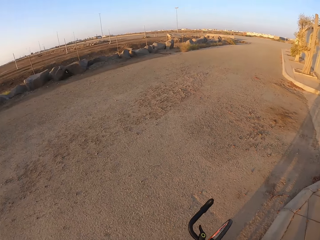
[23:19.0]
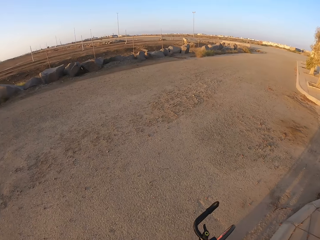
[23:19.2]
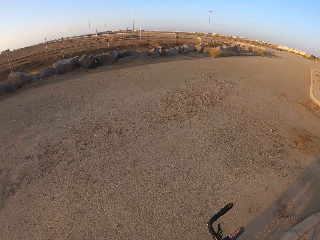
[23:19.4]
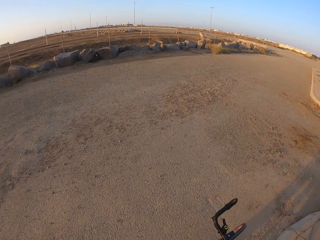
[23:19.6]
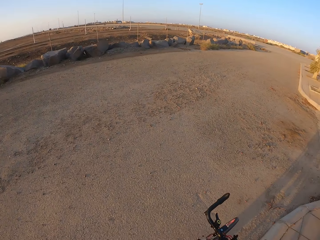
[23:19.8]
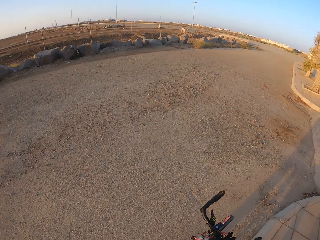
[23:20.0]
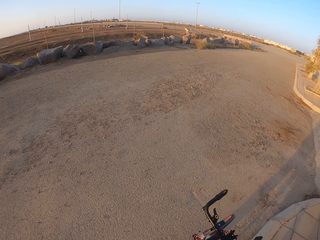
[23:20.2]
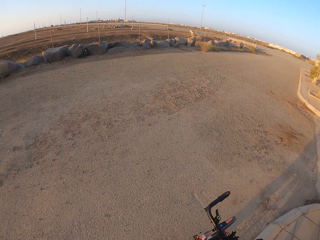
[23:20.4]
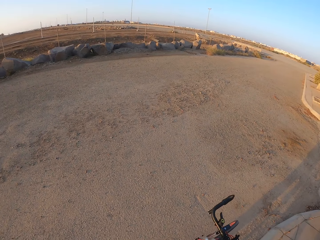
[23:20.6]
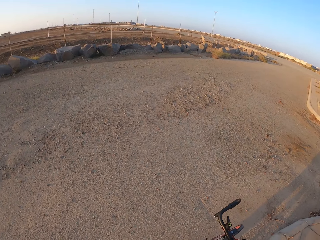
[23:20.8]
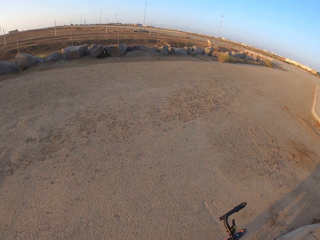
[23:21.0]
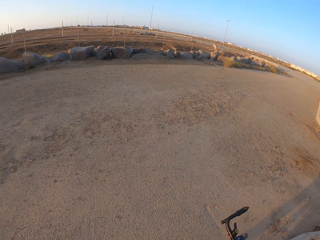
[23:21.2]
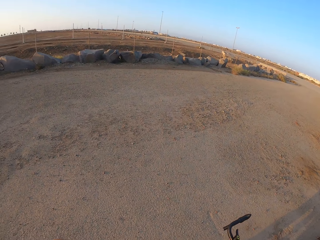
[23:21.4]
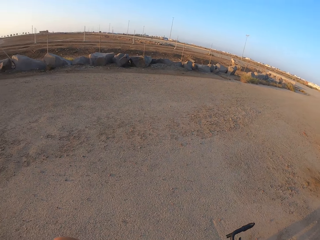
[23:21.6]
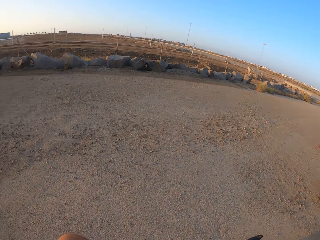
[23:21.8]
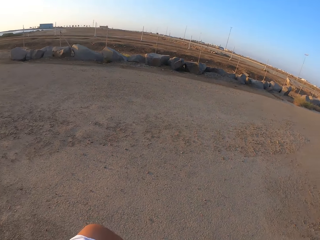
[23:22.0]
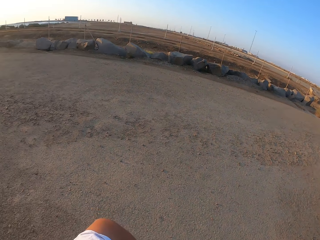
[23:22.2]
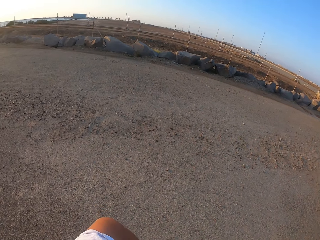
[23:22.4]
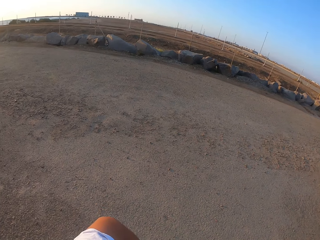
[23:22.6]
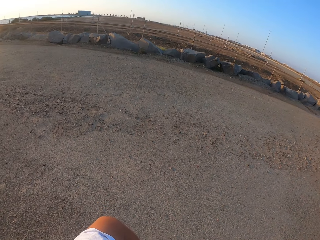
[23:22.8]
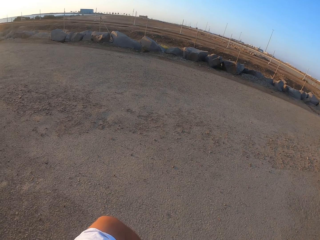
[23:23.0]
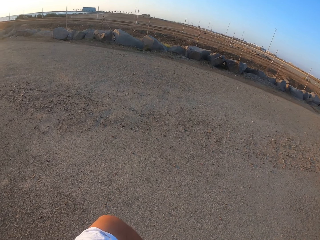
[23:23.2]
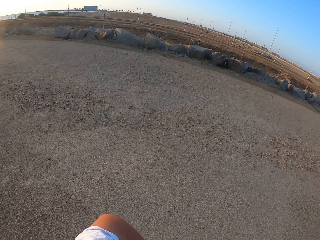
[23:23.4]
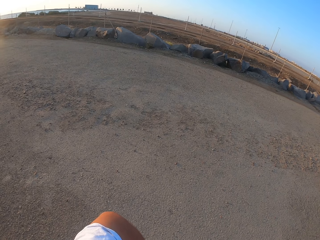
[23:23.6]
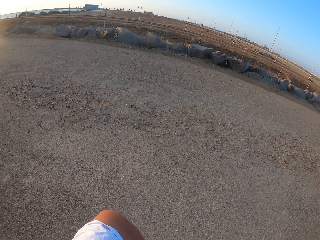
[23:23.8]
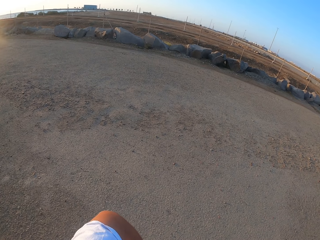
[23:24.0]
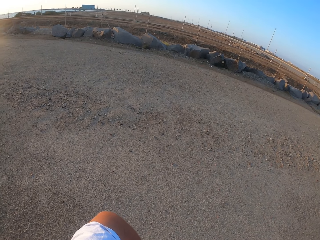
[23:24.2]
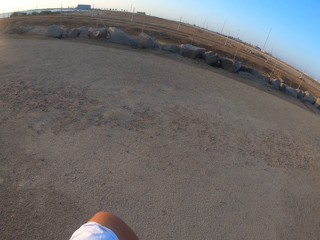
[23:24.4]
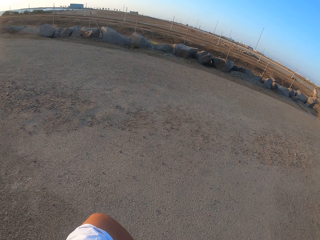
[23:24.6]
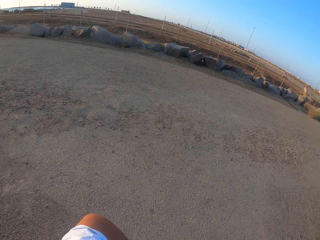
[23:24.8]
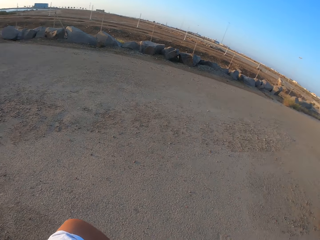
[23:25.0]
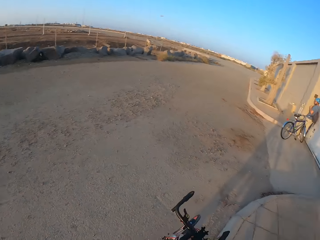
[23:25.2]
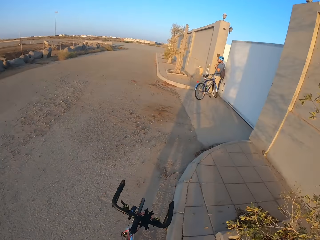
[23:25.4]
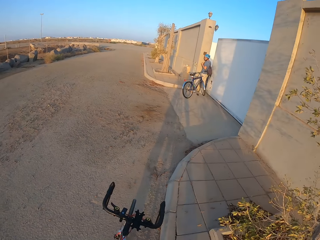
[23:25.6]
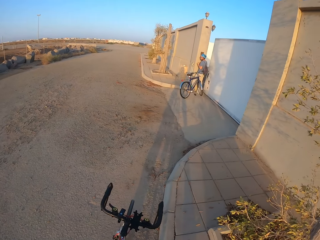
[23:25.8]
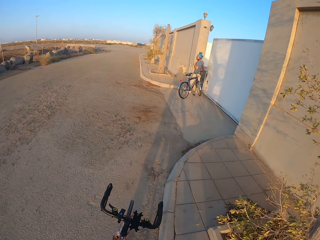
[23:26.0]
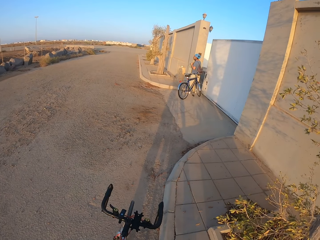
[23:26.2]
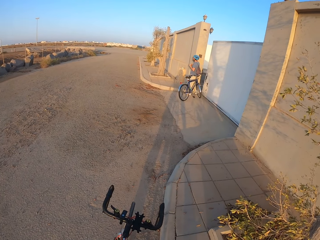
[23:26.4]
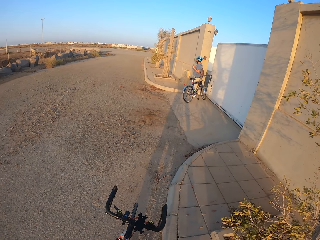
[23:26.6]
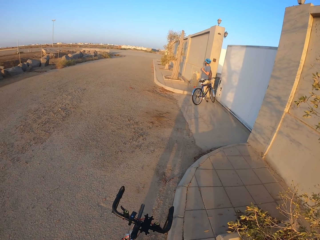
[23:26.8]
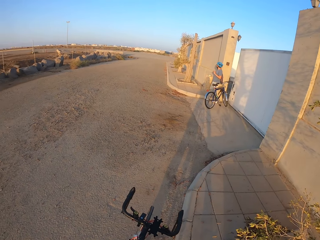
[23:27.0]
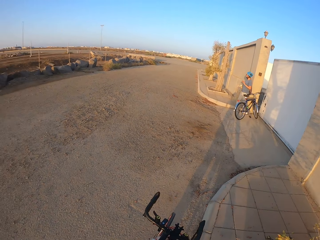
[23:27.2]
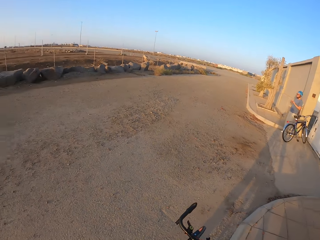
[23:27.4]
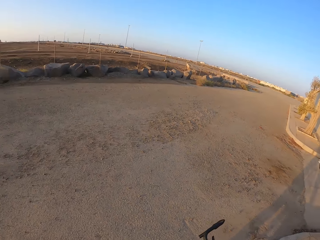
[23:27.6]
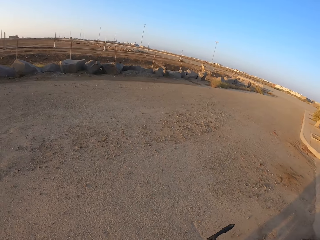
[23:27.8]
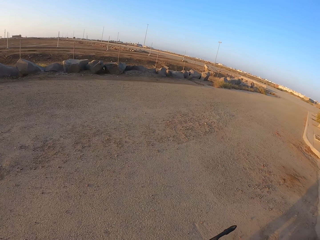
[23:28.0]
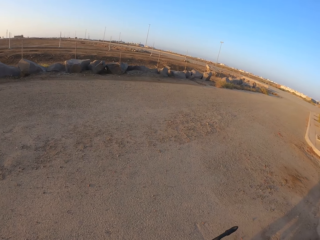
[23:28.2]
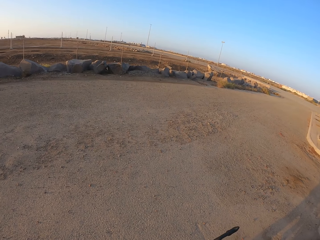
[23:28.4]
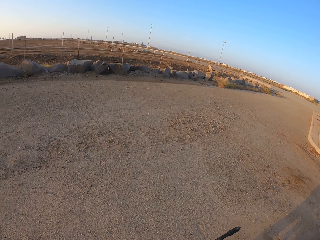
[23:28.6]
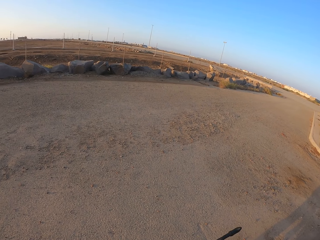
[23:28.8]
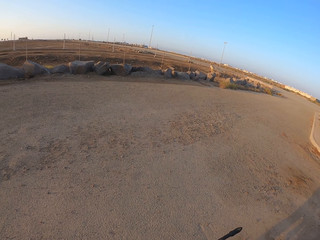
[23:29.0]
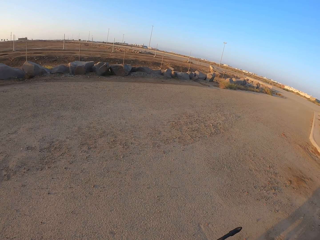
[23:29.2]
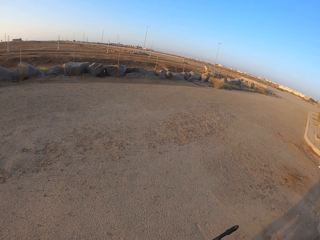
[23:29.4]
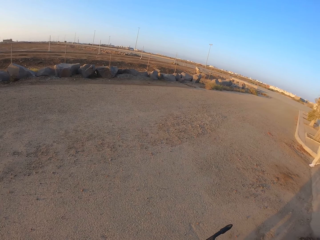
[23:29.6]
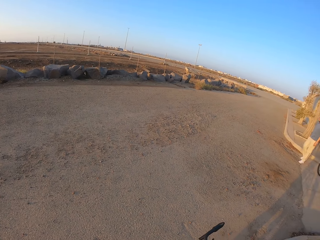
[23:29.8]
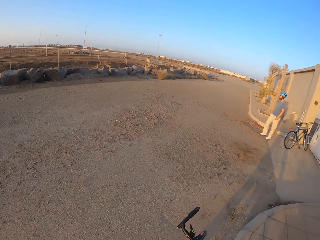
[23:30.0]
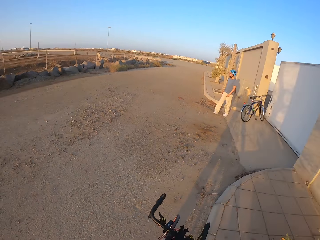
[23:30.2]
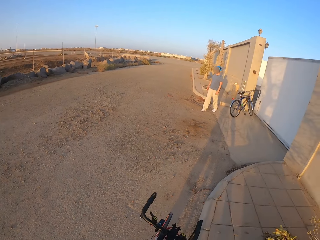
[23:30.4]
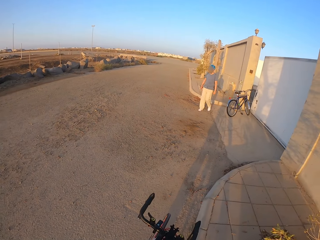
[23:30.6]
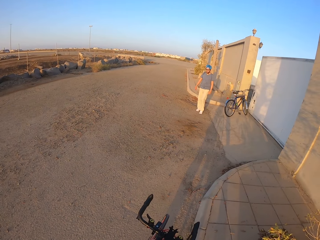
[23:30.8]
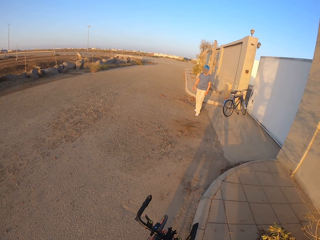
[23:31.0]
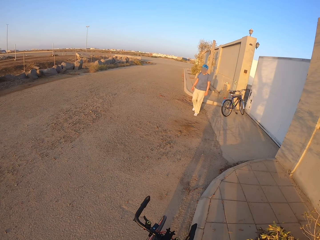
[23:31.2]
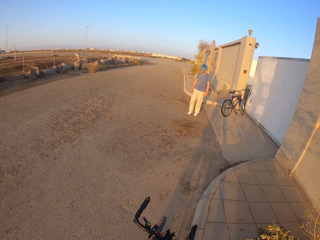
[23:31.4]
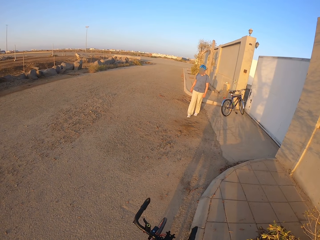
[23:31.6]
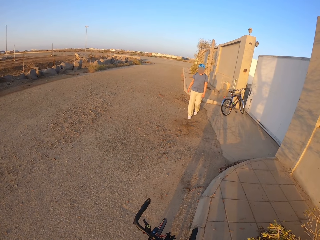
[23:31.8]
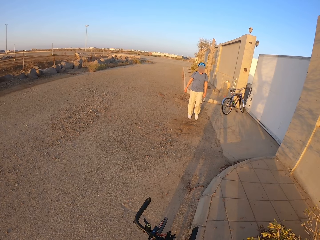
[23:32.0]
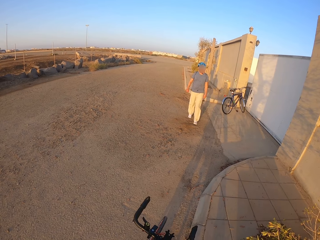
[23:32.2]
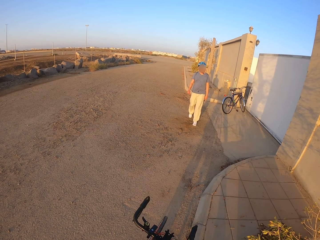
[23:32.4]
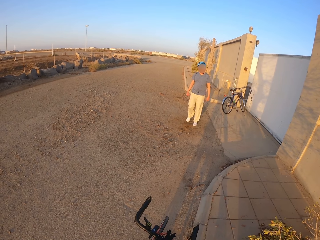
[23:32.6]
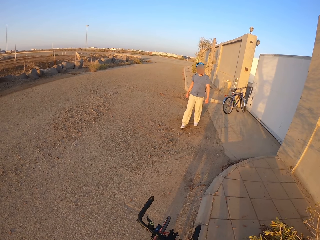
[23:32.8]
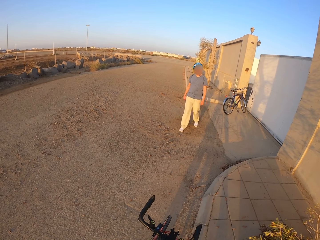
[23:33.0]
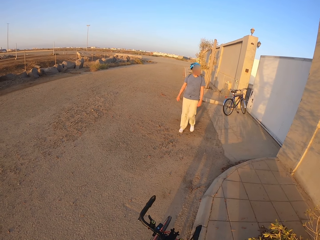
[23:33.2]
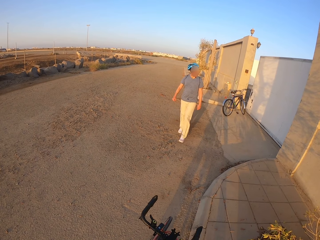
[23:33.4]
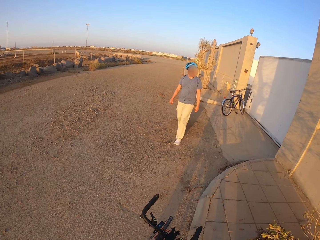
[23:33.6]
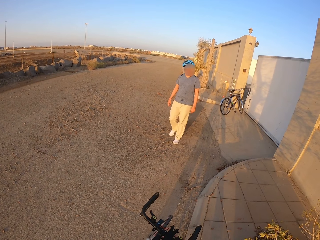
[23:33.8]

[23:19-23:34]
The camera wearer looks around. A man walks around. The camera wearer stops the bicycle. They look around. The man walks towards the camera wearer.

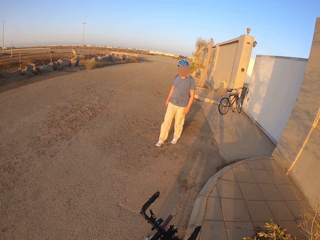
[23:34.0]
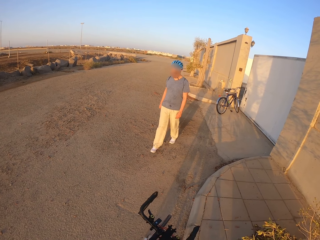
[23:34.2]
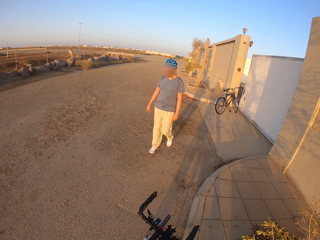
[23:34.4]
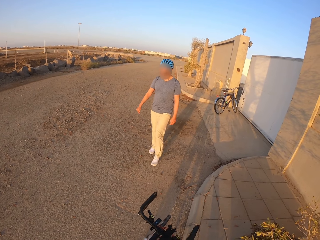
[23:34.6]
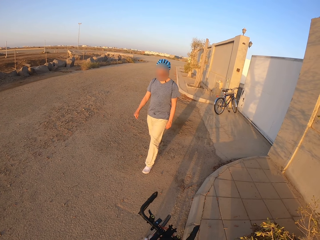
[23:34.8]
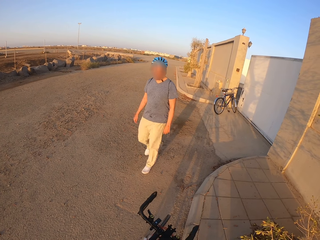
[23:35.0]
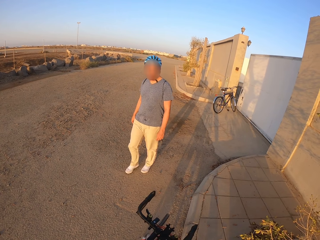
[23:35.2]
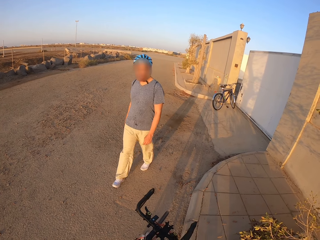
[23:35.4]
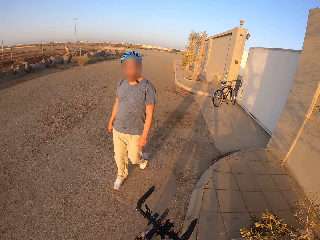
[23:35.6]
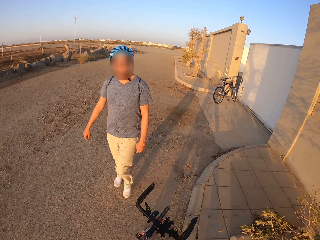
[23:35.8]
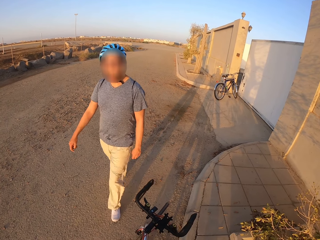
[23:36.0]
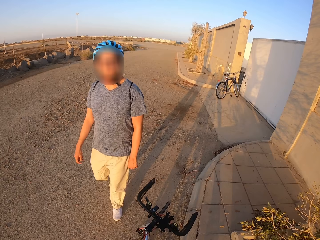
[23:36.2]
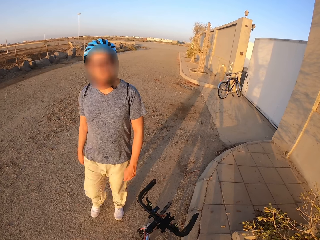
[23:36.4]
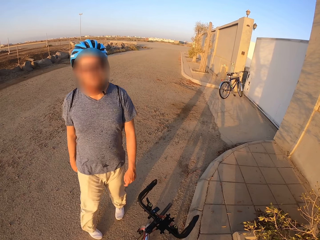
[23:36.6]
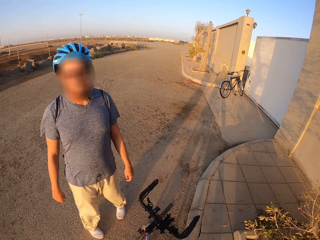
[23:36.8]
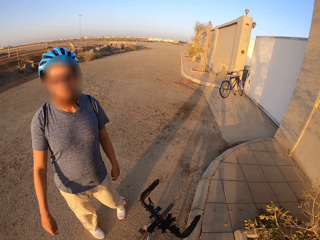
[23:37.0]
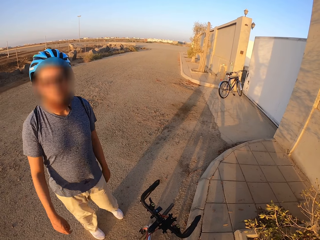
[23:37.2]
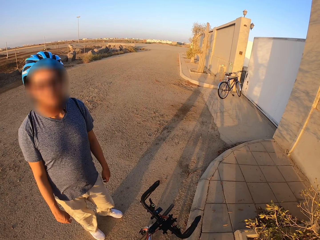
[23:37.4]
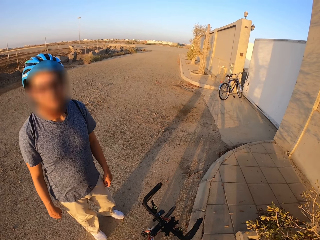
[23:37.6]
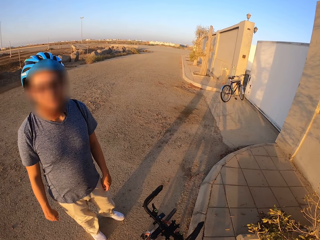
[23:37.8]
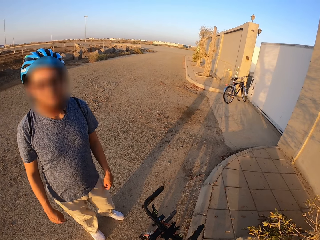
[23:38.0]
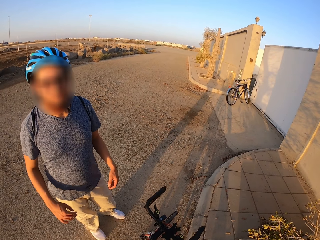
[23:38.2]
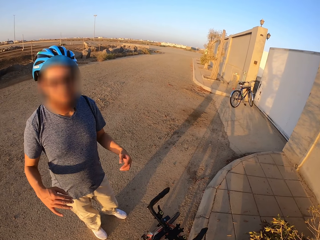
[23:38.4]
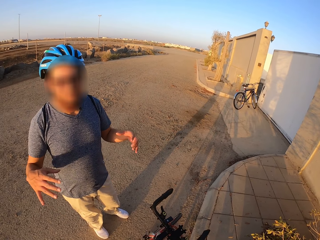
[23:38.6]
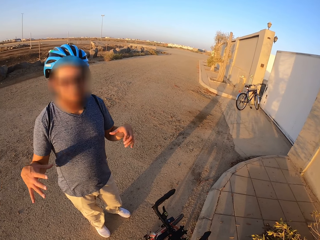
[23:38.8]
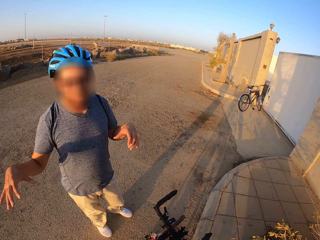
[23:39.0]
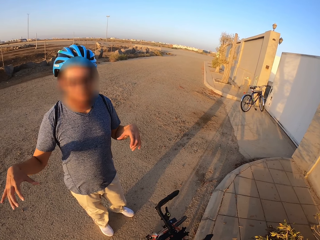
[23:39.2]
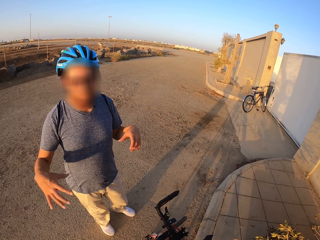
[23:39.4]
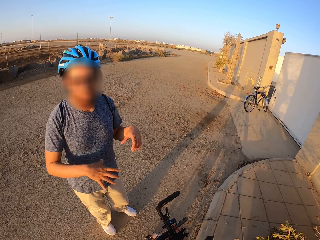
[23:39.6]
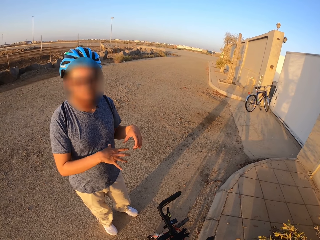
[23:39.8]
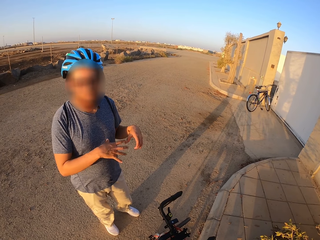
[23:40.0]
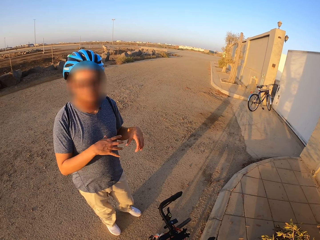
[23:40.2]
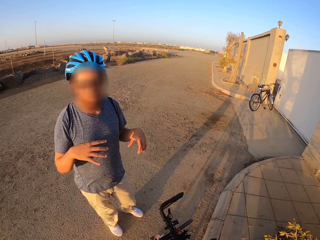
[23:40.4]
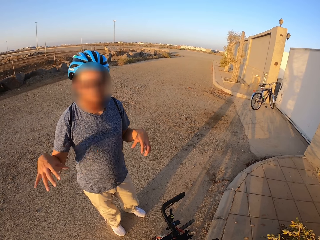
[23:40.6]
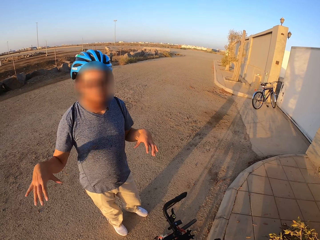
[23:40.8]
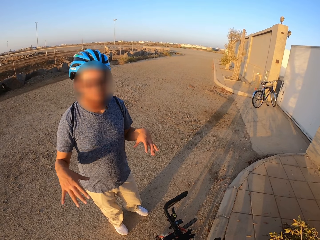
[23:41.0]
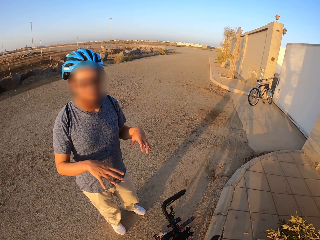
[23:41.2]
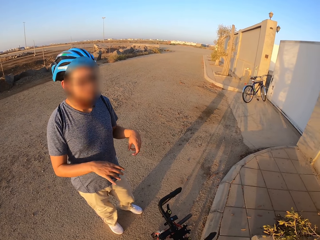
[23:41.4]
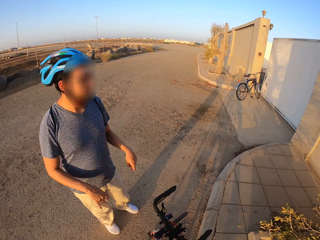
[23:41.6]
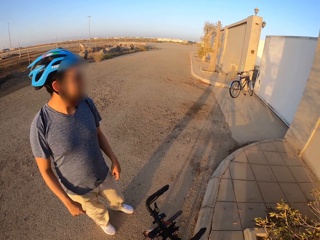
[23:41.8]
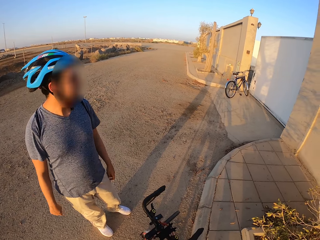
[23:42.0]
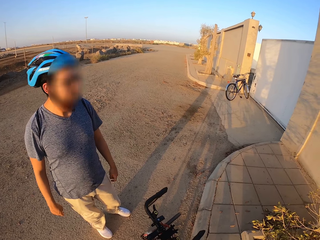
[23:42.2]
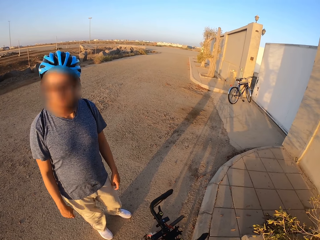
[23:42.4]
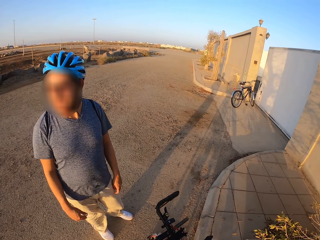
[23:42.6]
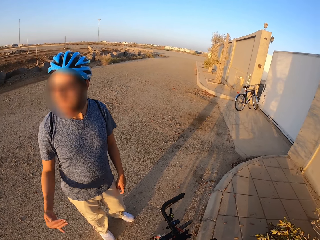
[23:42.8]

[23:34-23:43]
A man looks around and moves the hands.
